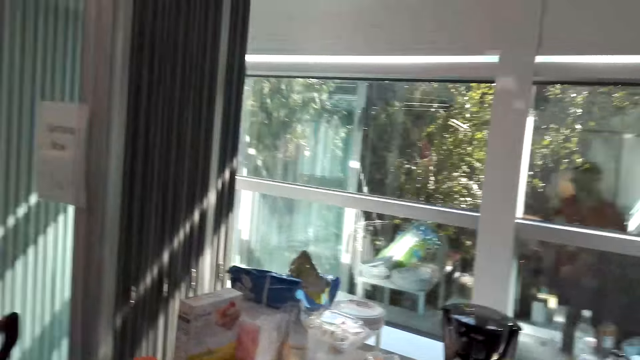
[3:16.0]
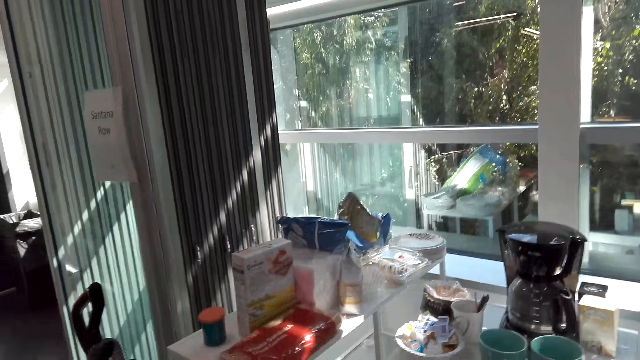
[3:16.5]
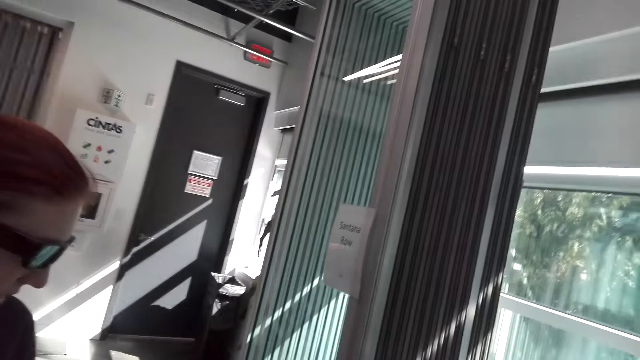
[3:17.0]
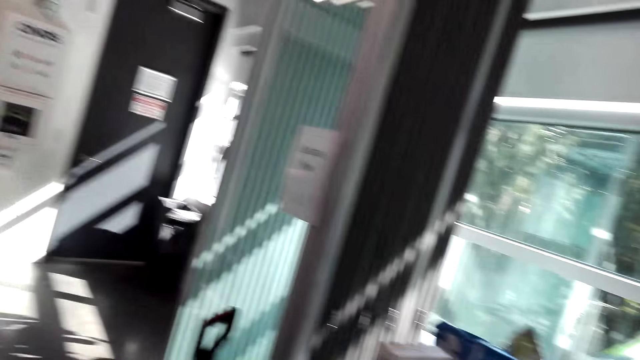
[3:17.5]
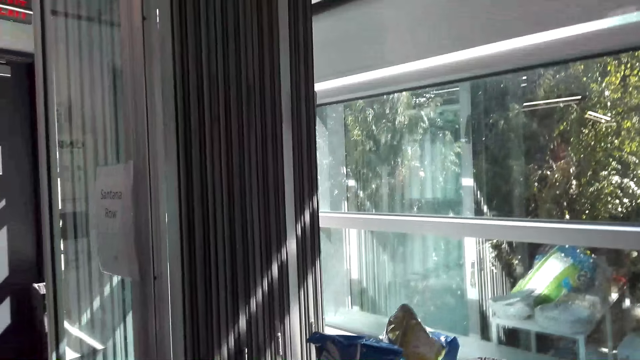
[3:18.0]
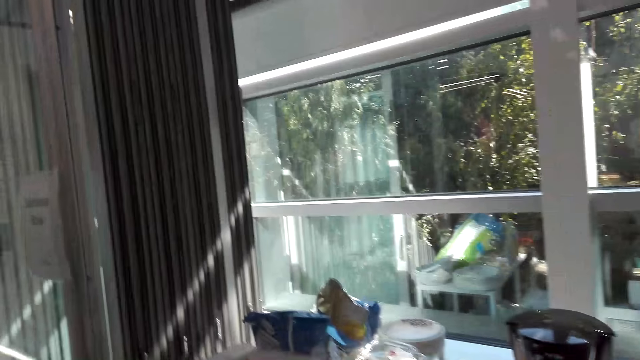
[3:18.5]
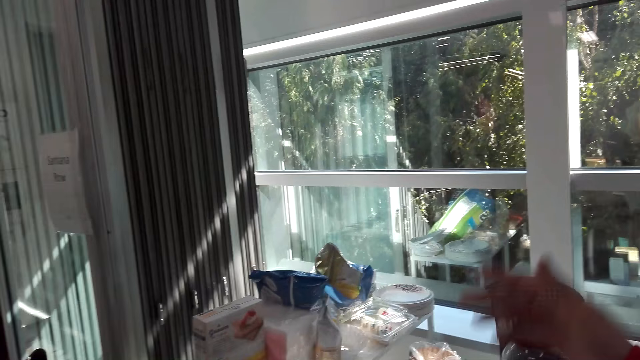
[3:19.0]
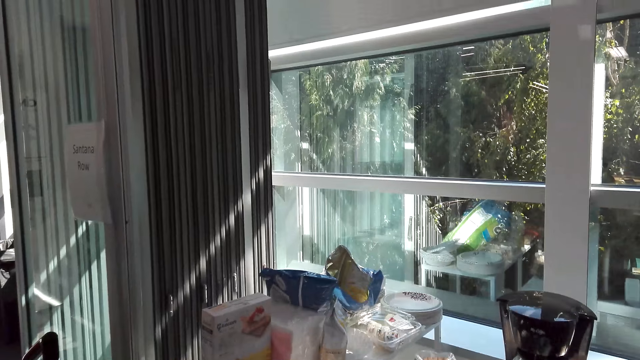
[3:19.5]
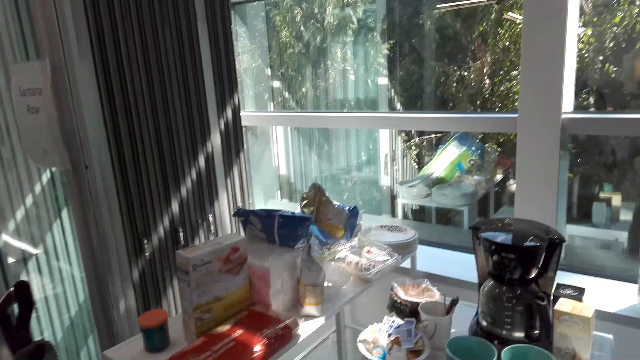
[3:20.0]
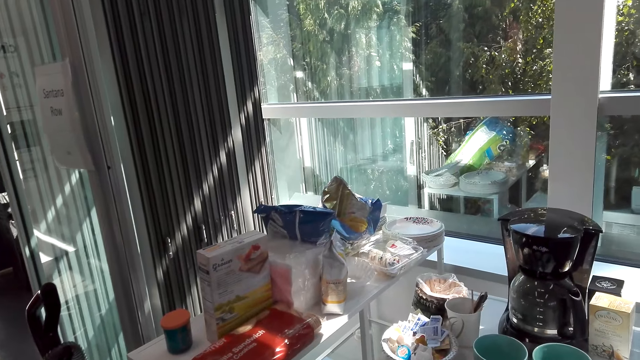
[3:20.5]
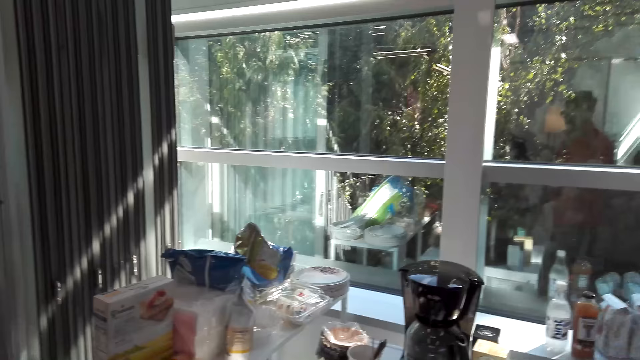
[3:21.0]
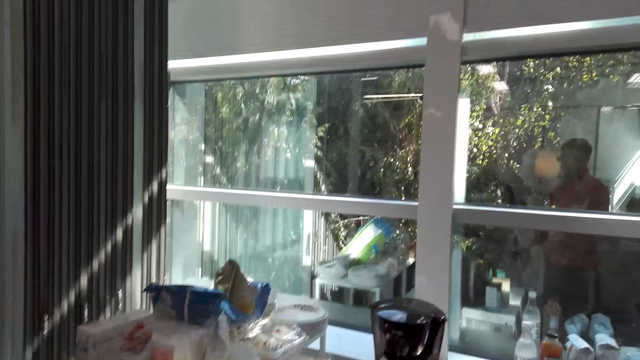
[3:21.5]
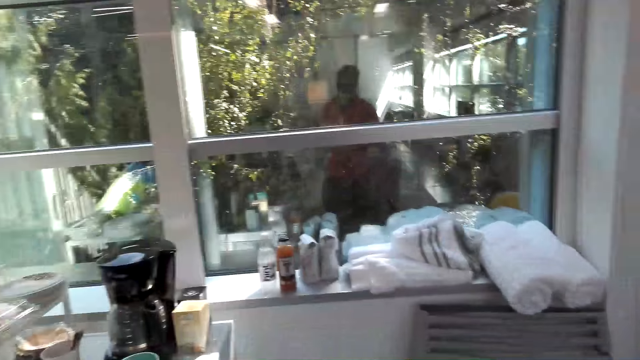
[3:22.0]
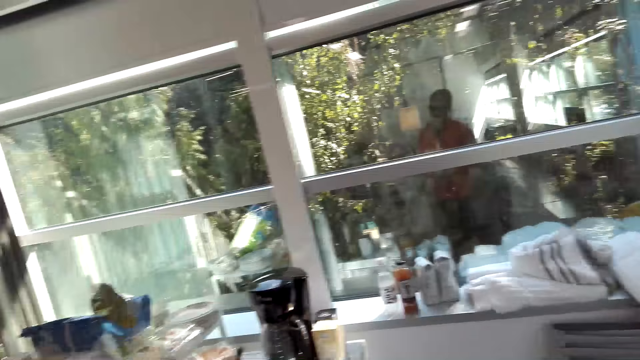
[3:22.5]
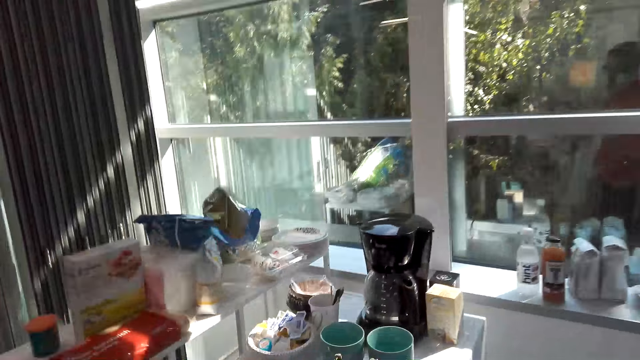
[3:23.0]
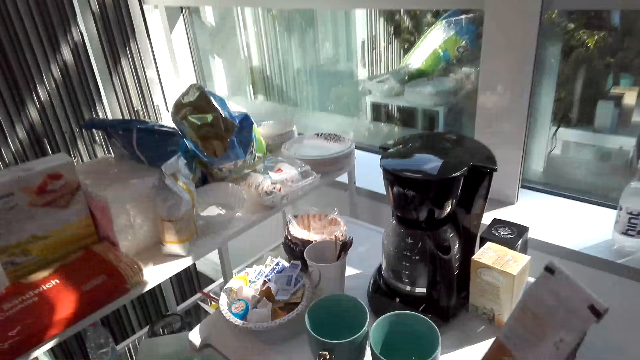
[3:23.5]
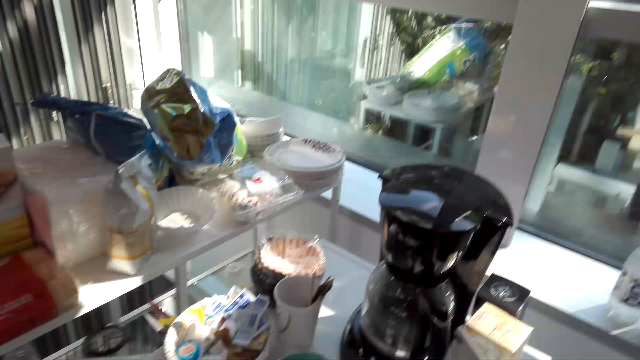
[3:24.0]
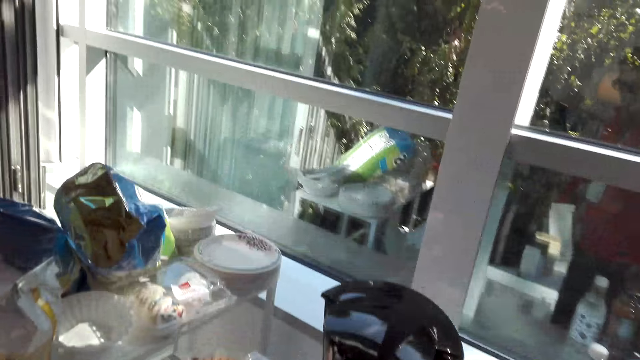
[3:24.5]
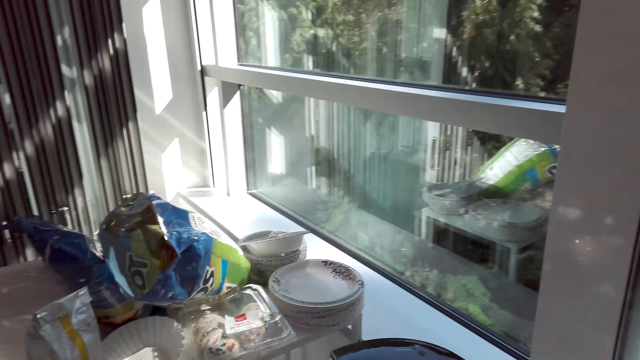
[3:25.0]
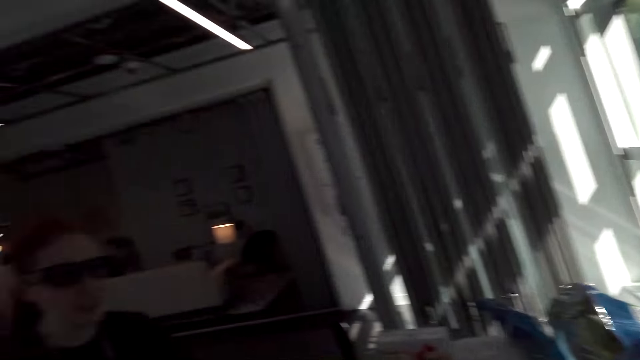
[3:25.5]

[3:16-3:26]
The camera wearer stands beside the window. They put a packet on the table.

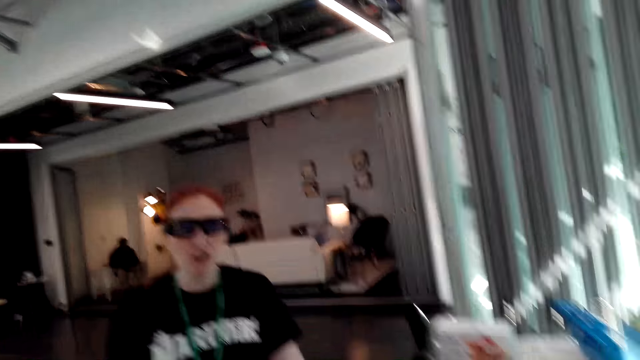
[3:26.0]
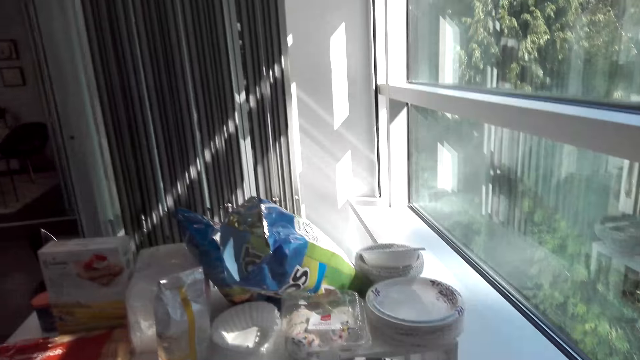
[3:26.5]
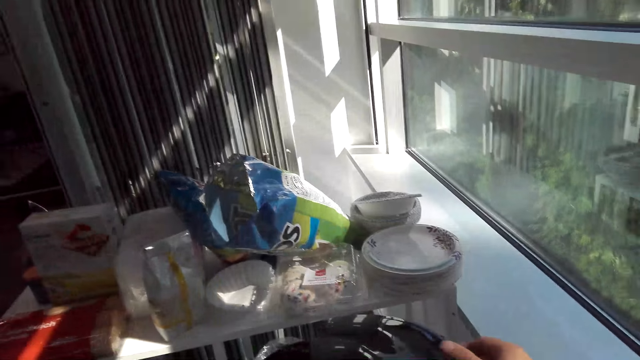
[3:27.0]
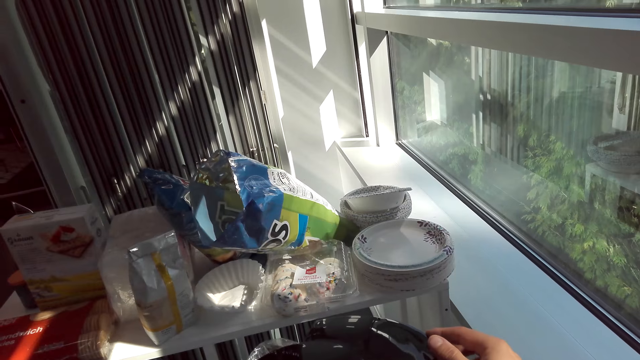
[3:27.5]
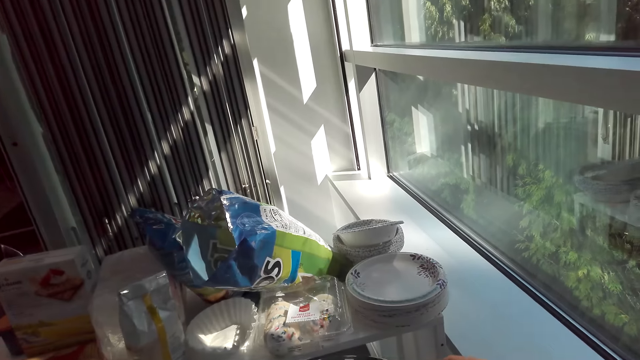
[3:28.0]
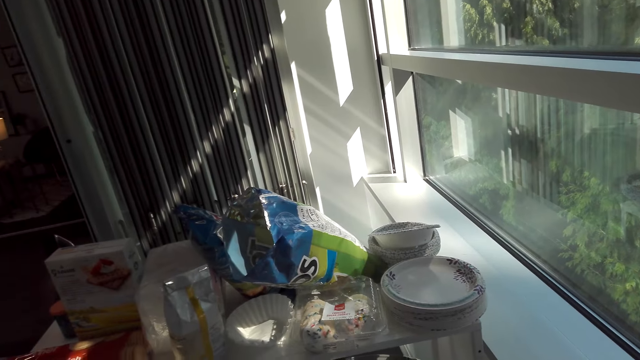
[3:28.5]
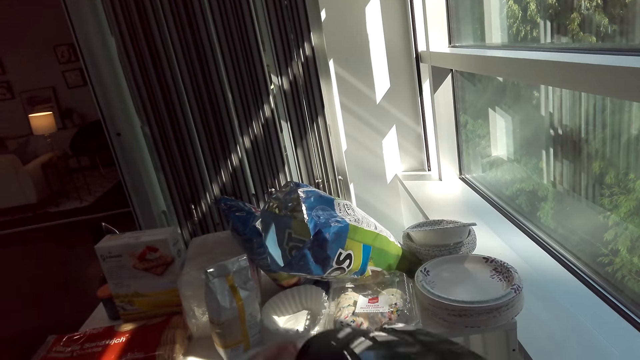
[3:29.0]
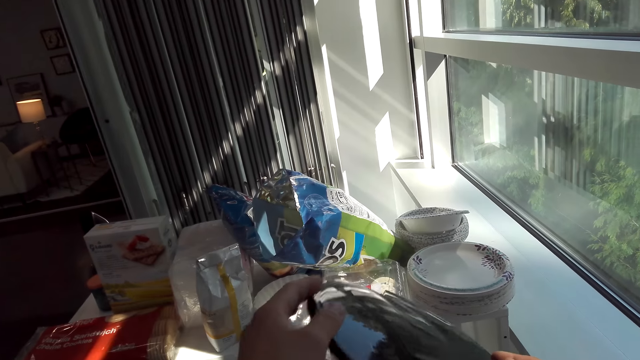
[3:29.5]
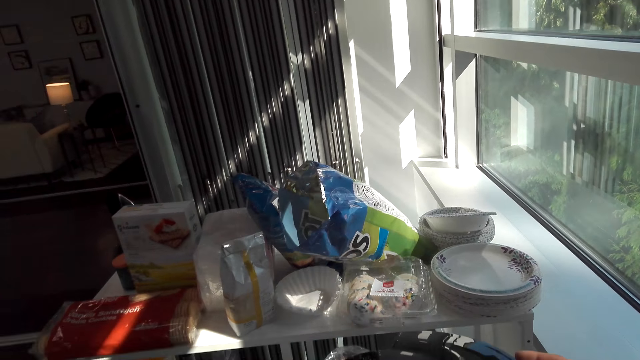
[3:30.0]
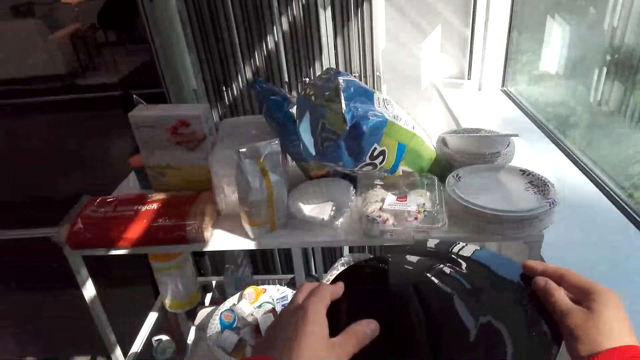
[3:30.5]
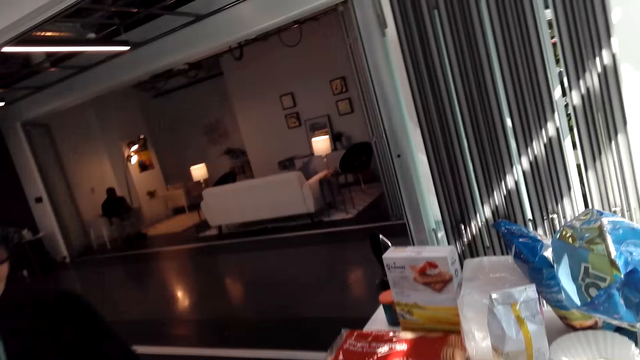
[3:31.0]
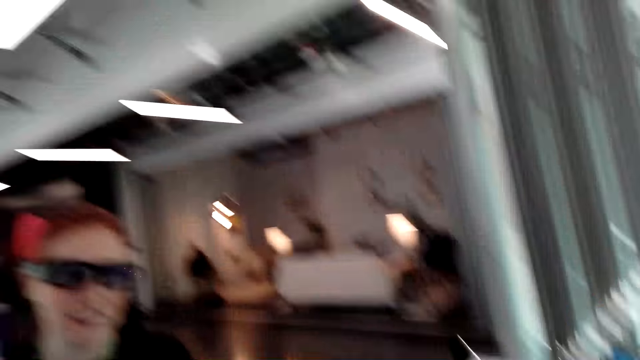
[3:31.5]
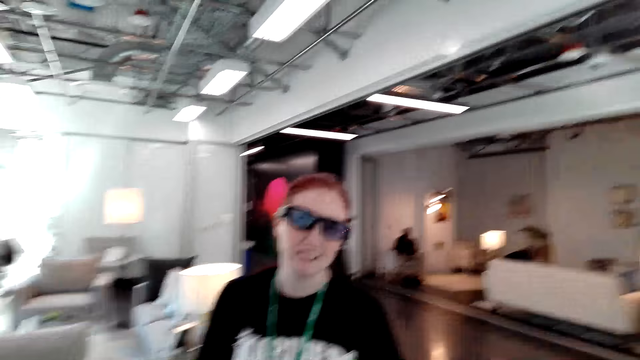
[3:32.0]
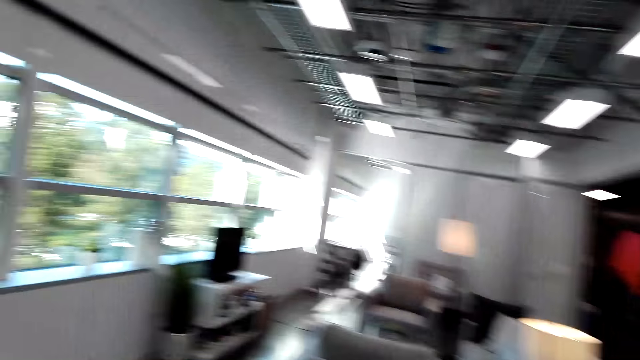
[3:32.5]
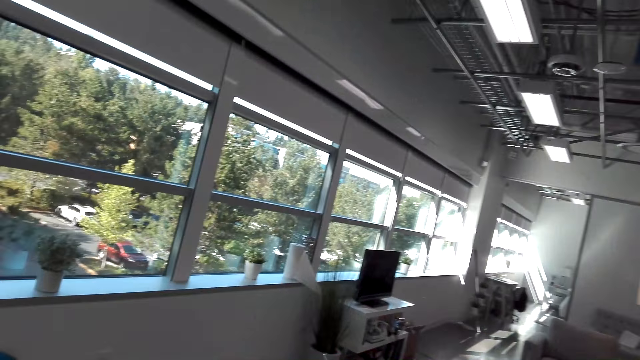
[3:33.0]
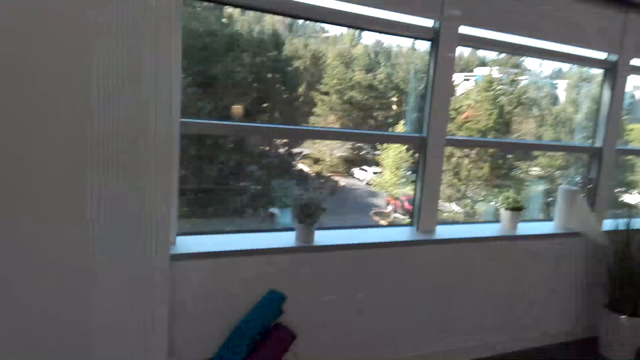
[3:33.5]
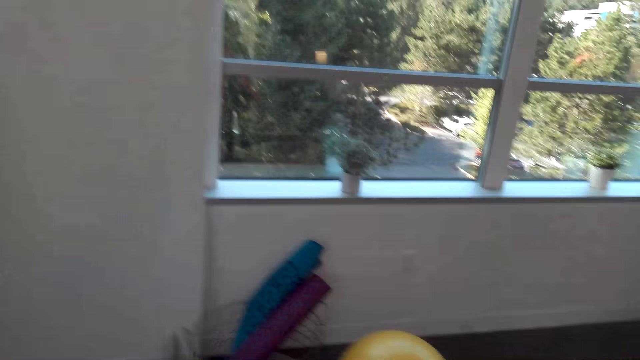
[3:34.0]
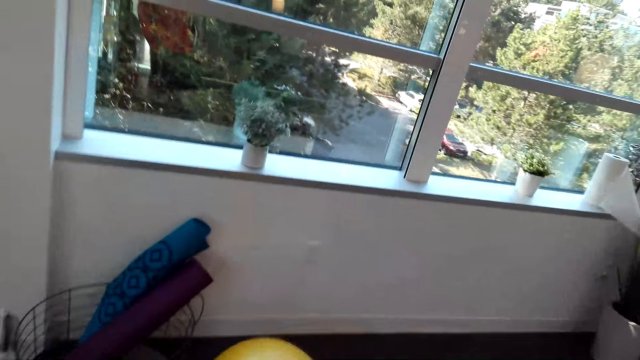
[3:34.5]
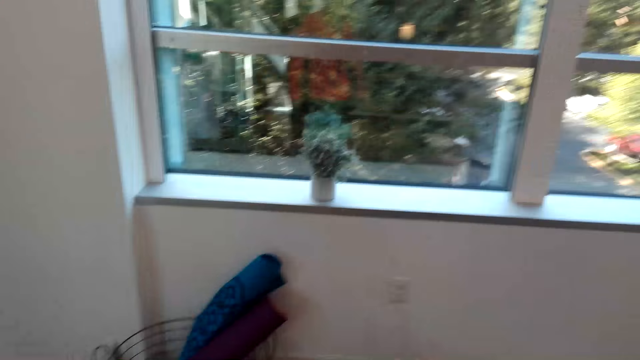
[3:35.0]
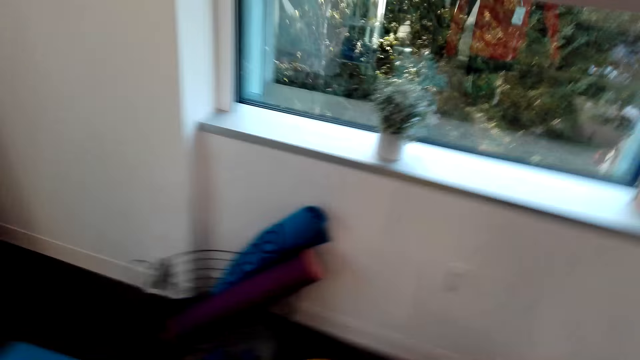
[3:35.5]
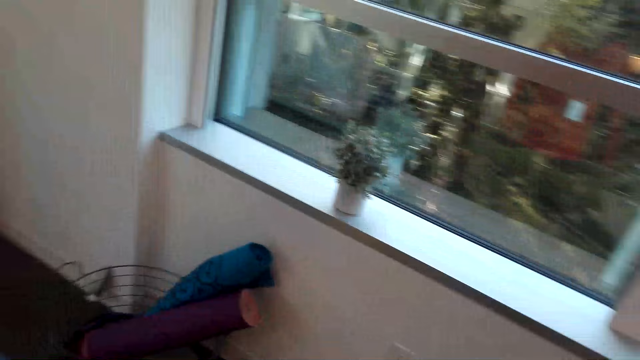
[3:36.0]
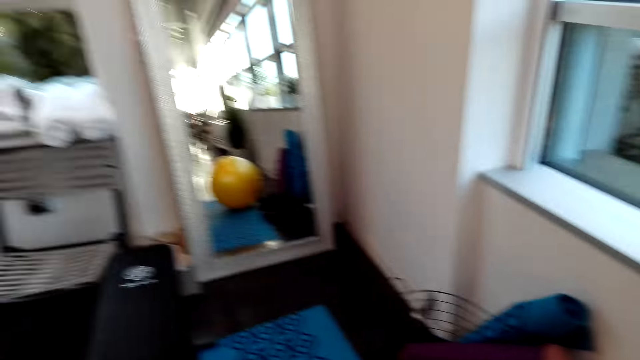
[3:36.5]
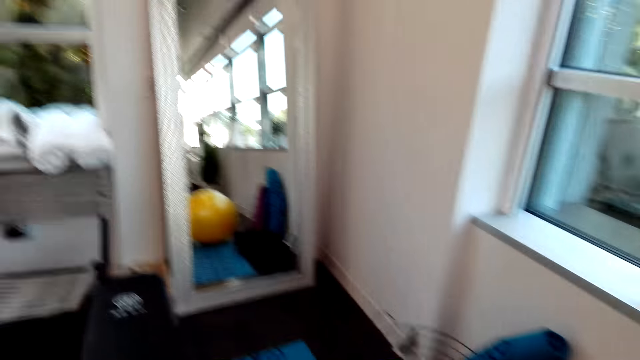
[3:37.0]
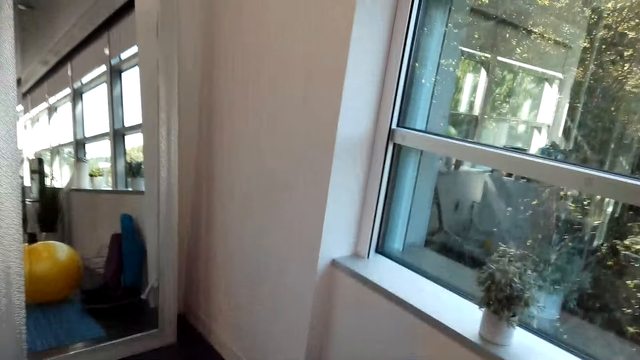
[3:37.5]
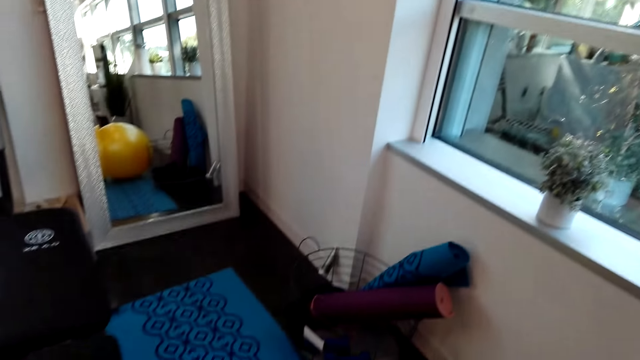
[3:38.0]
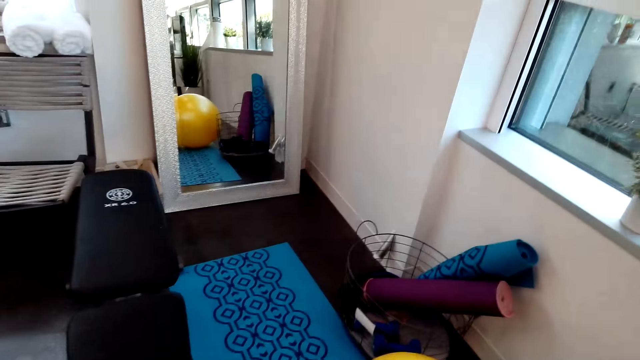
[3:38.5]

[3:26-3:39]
The camera wearer dialogues with a person. They look around the house. They hold the boiler. They touch the electric jug. They open the lid. They dialogue with the person. The person smiles at the camera wearer. The camera wearer looks around the house. They move towards the window.
